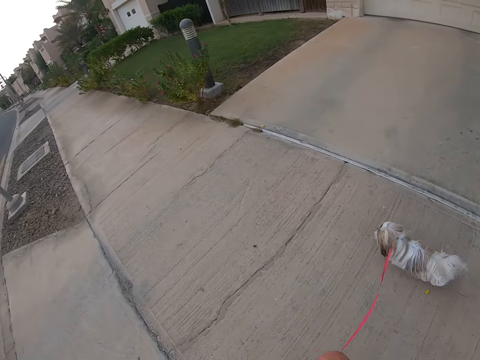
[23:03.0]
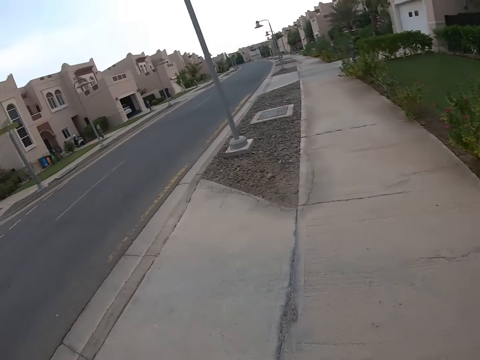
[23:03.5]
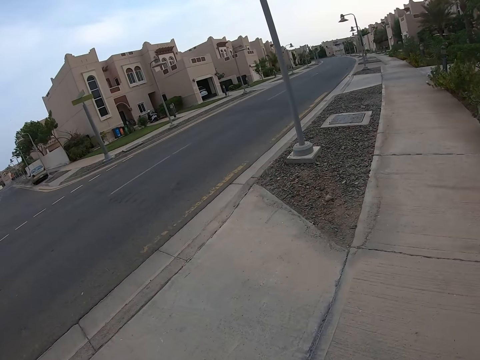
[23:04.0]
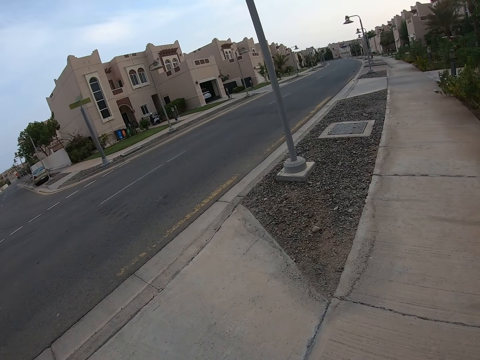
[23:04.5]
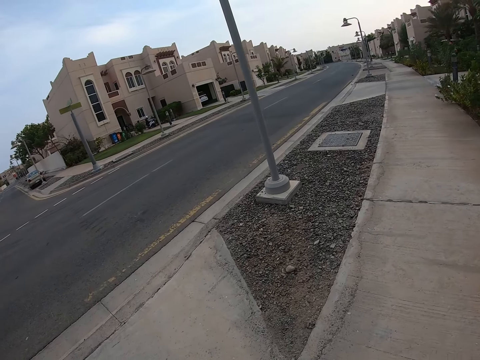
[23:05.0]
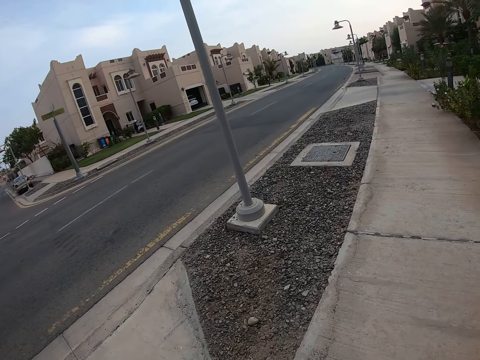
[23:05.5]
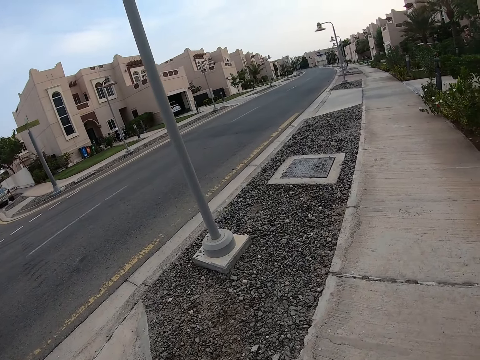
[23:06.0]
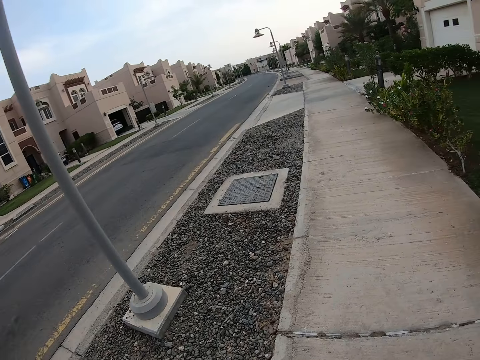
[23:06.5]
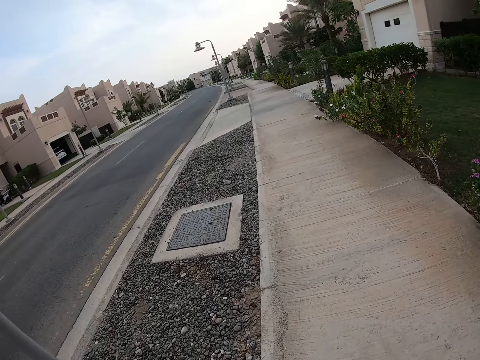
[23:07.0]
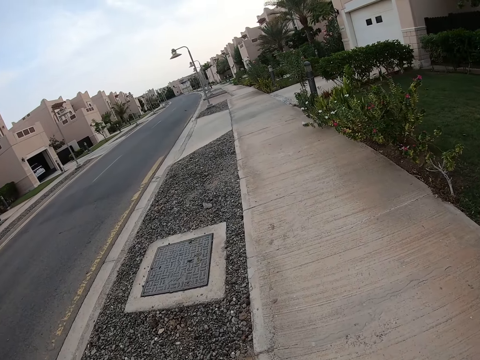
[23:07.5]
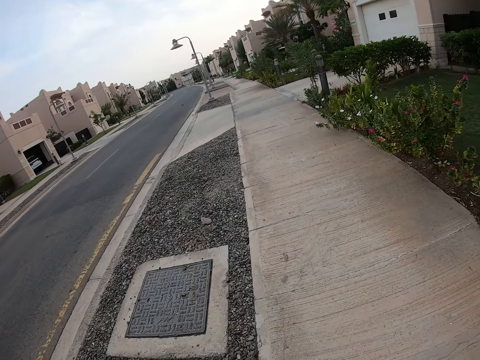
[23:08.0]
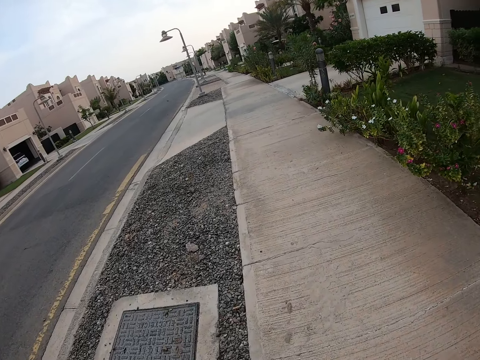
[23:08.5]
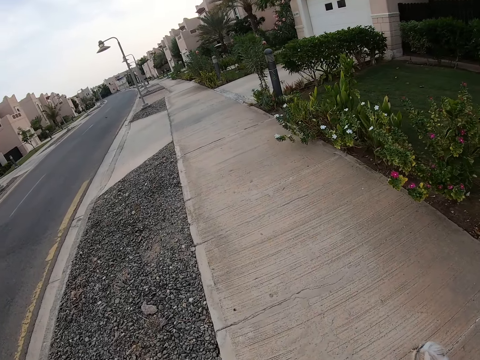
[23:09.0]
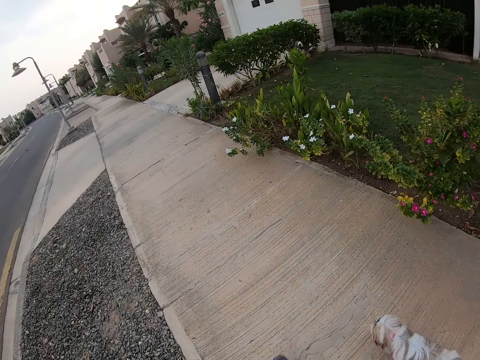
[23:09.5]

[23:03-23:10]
The camera wearer looks around. They walk in the pavement with a pet dog.

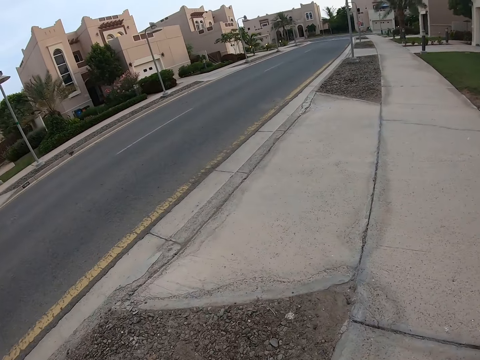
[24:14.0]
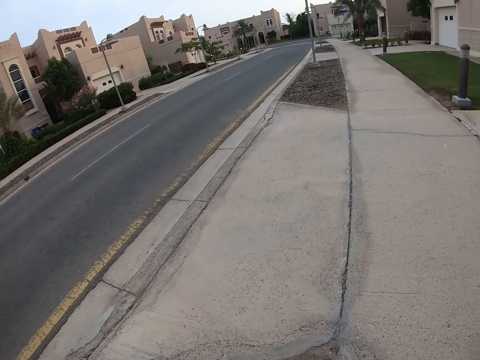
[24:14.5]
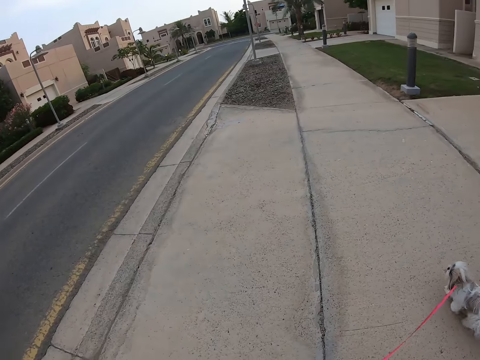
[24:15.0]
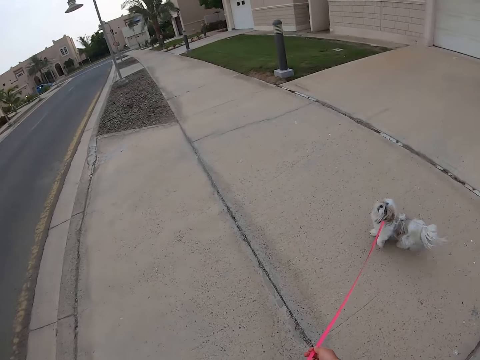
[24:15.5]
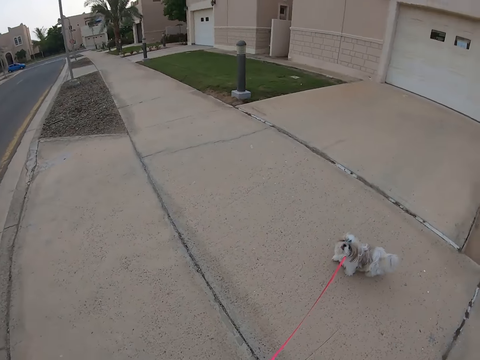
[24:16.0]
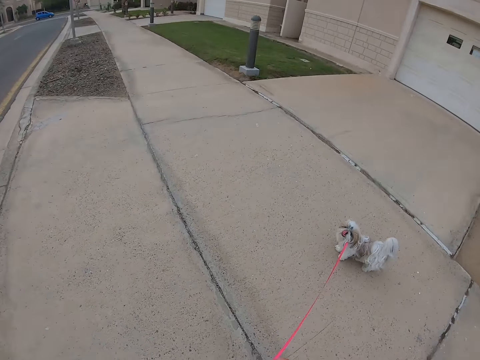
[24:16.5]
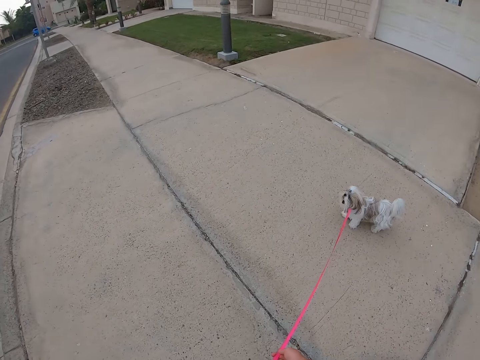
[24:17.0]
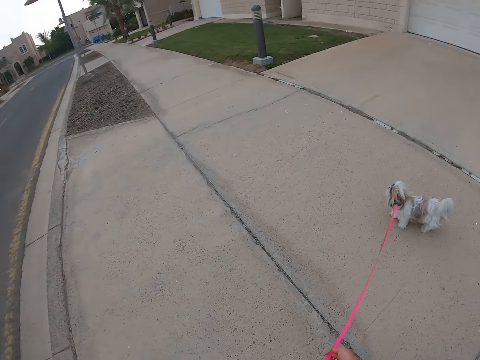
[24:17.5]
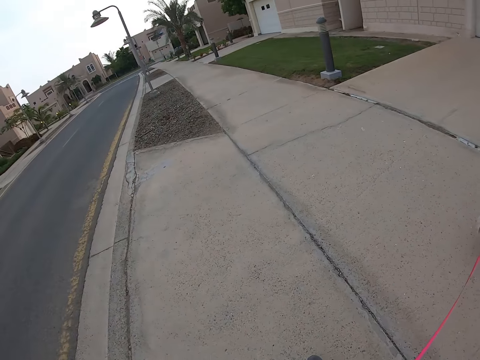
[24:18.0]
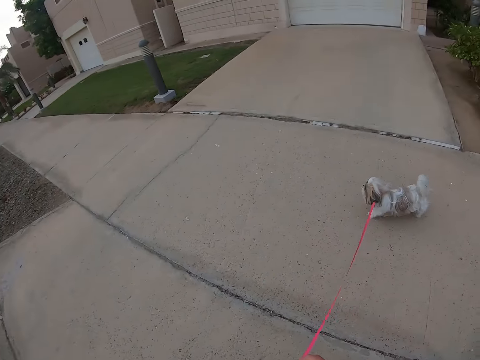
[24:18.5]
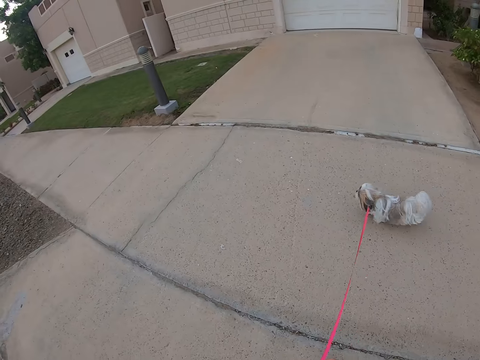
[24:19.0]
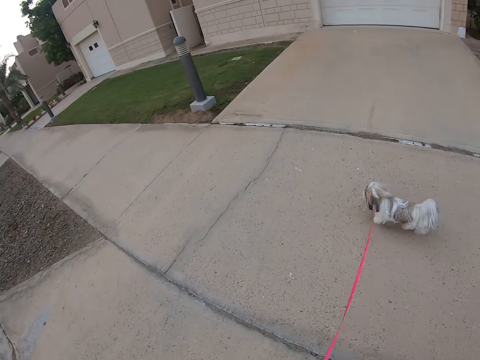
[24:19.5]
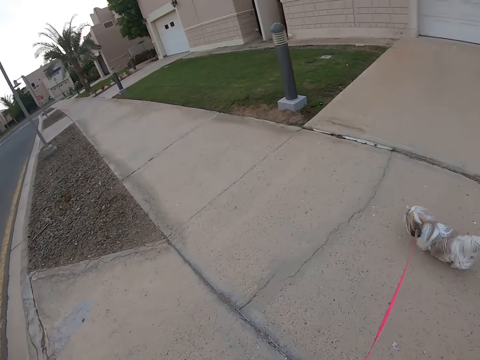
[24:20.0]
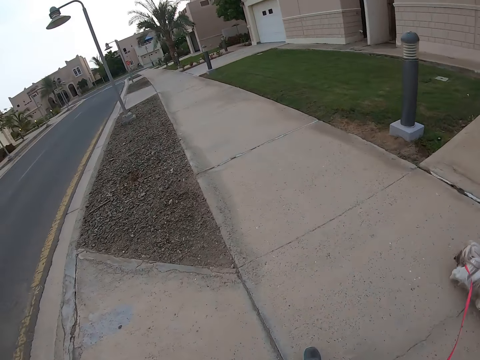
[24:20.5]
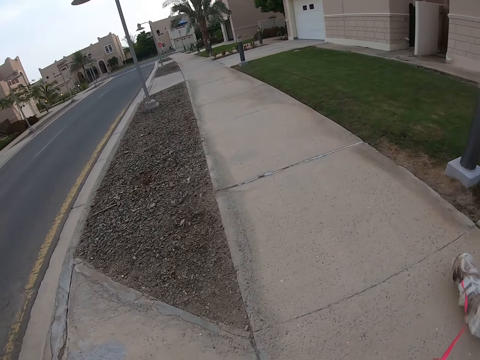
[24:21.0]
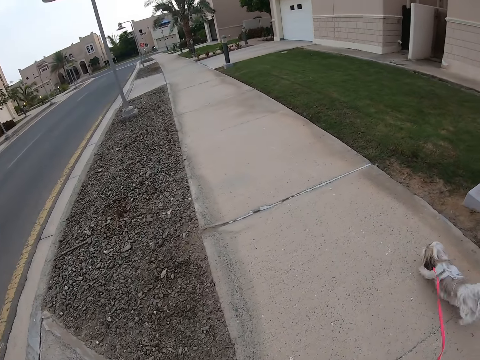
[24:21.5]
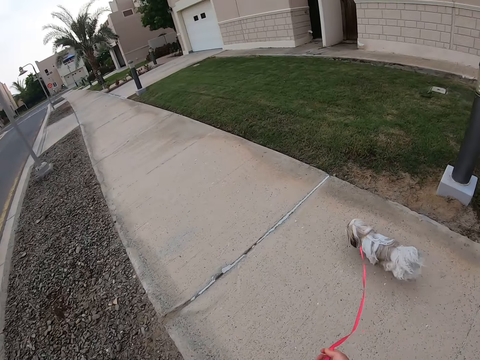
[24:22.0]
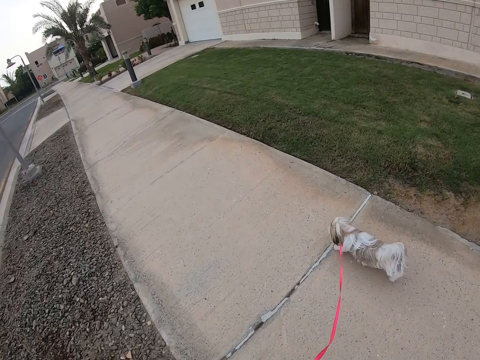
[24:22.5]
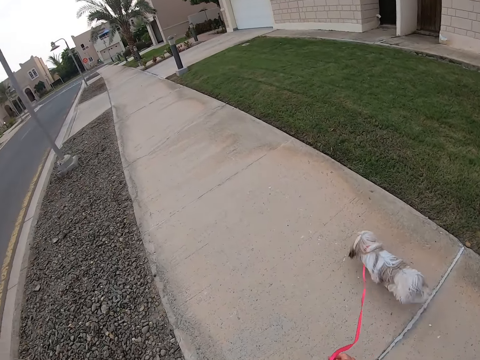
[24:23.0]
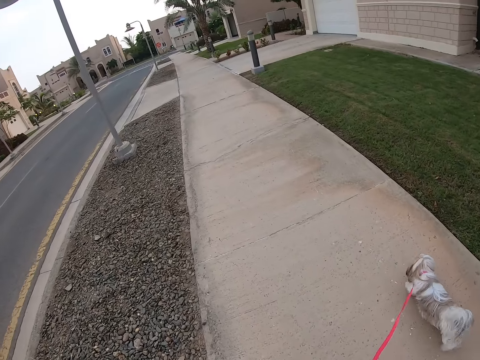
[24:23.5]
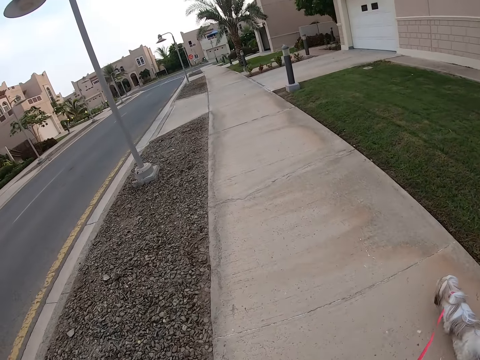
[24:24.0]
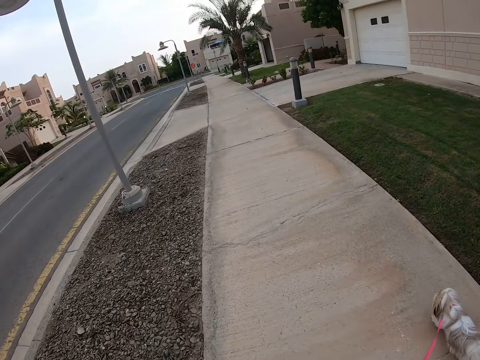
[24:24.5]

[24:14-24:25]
The camera wearer looks around. They stop in the pavement with a pet dog. They walk the dog in the pavement.

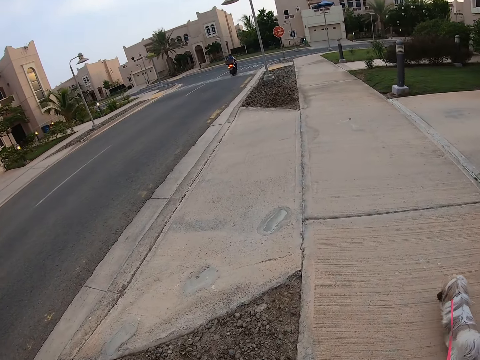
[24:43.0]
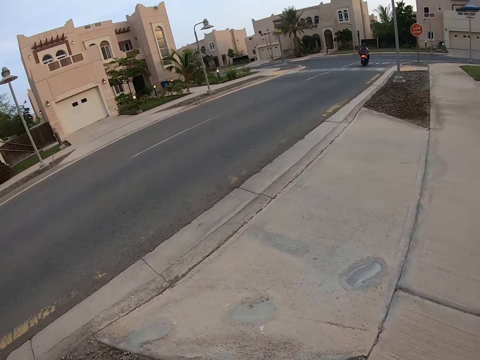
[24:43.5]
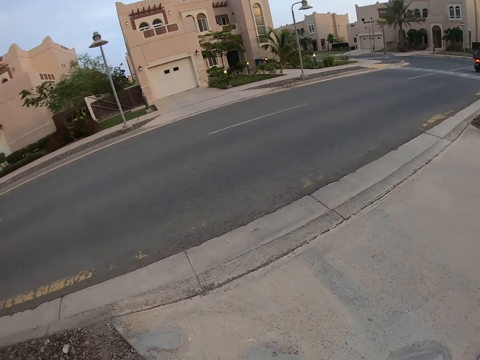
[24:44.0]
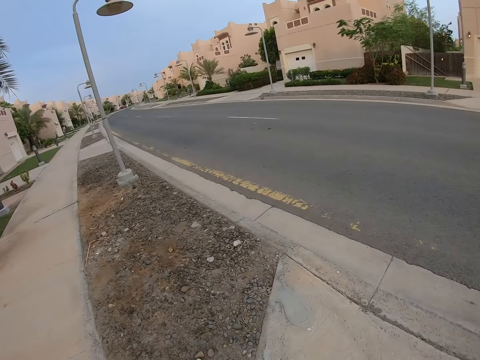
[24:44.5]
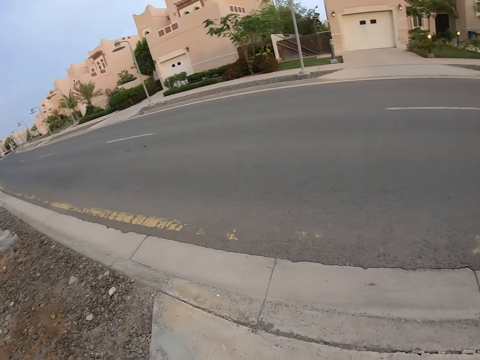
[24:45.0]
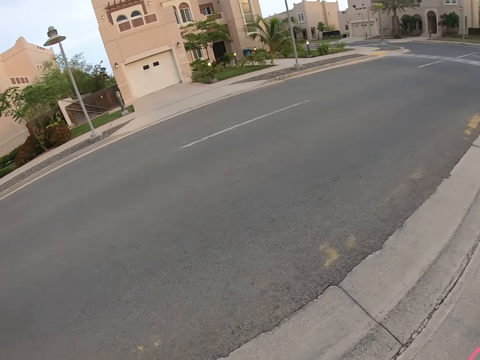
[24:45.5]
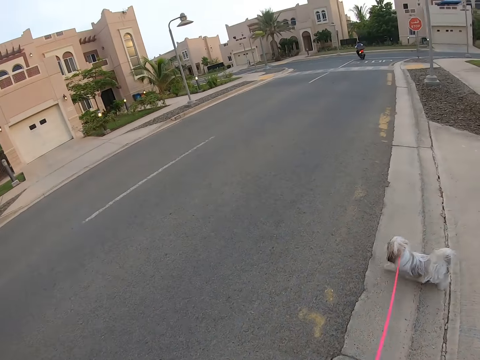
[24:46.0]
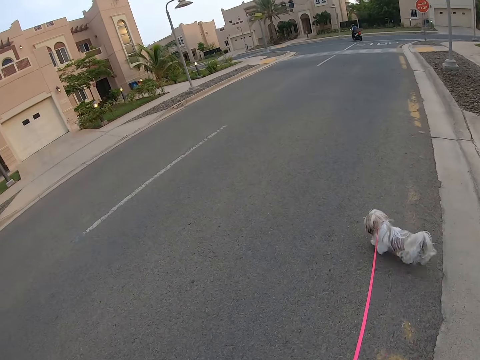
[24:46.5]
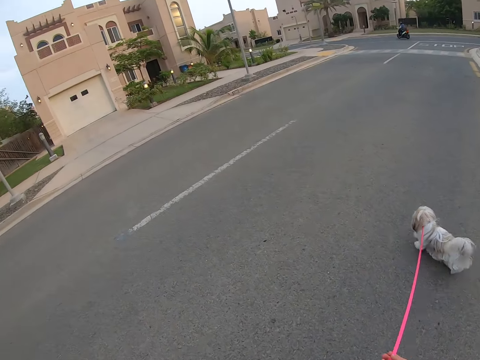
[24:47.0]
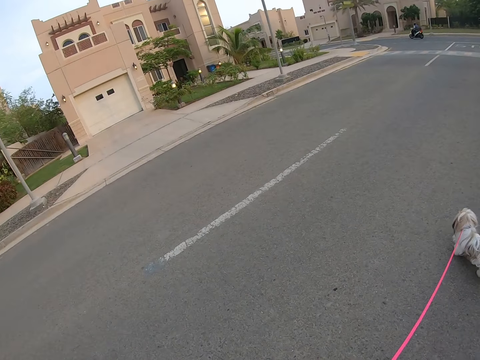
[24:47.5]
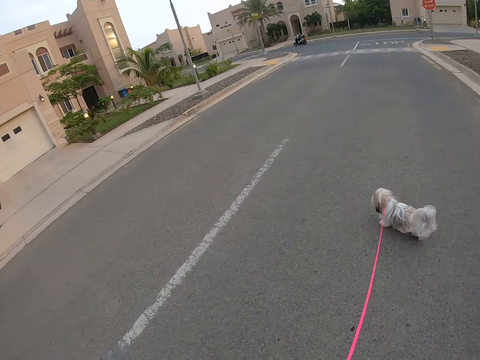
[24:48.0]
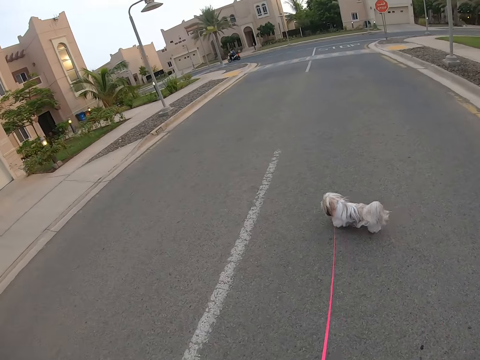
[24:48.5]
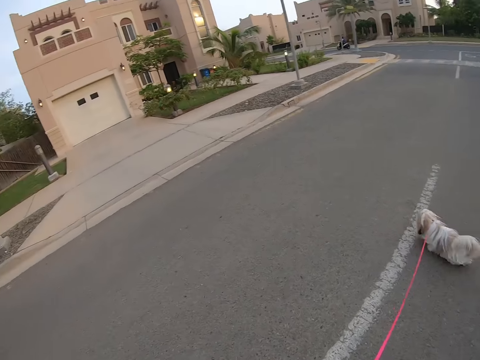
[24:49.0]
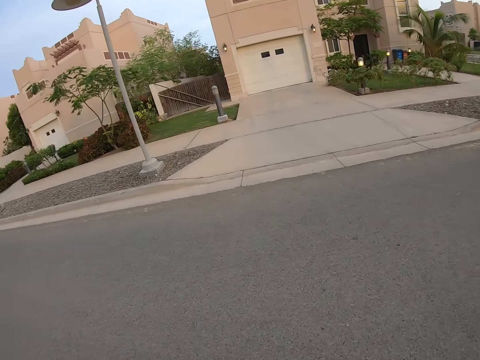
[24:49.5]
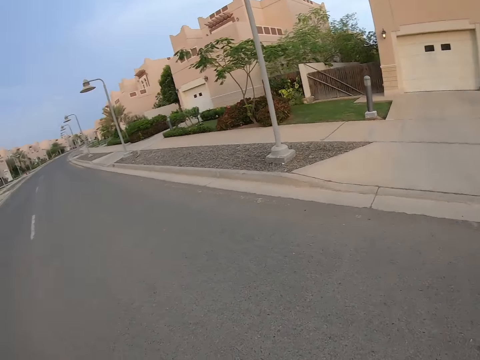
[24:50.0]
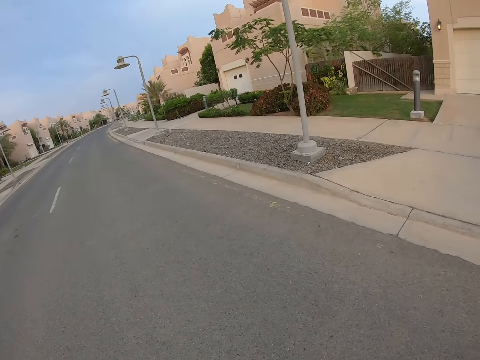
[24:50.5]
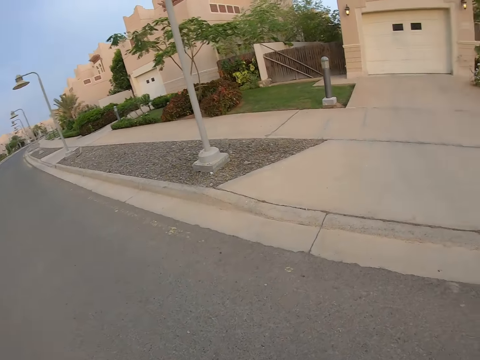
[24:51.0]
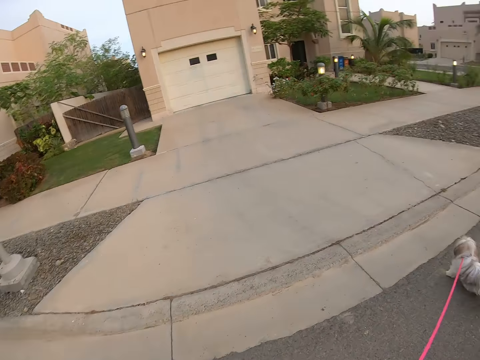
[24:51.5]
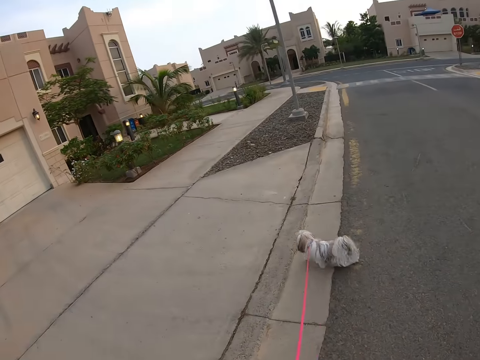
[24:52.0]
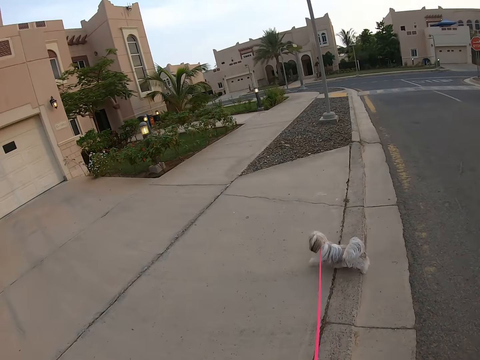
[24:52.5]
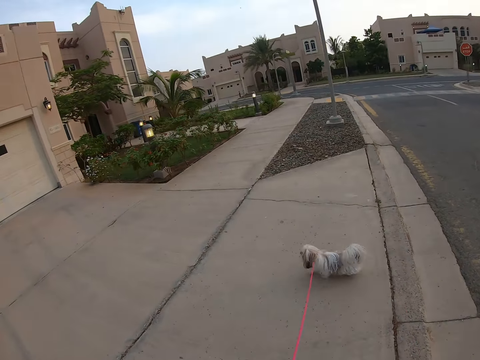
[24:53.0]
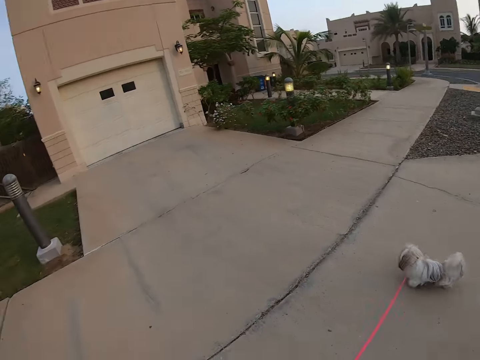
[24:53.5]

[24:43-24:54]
The camera wearer crosses the road. They look around. They walk in the pavement with a pet dog. They look around.
